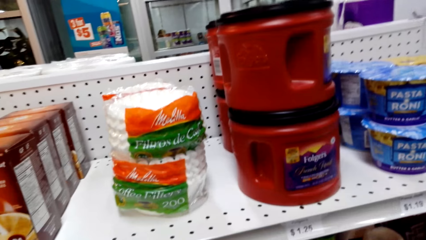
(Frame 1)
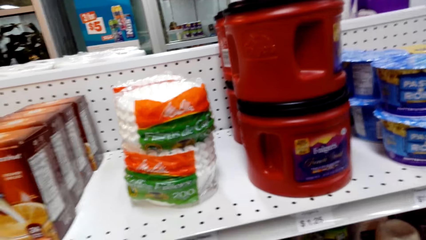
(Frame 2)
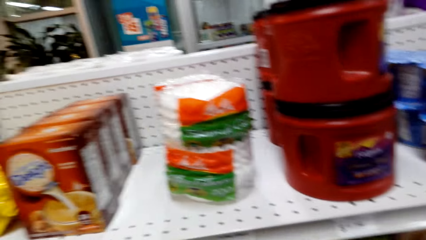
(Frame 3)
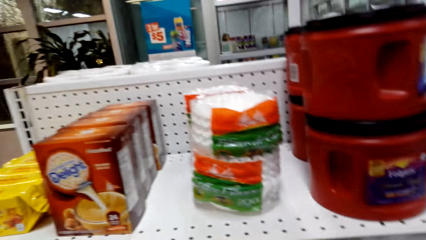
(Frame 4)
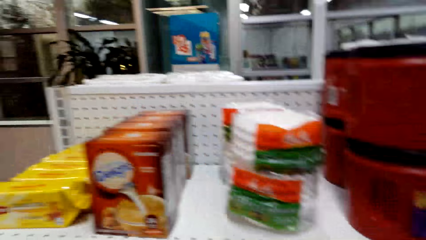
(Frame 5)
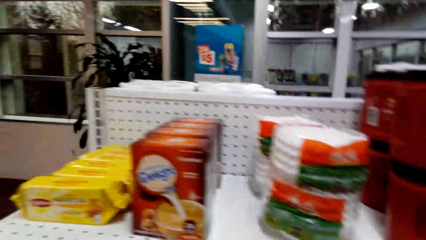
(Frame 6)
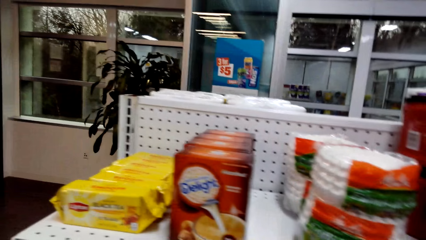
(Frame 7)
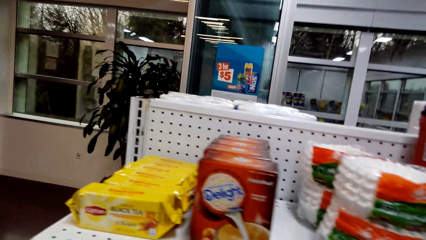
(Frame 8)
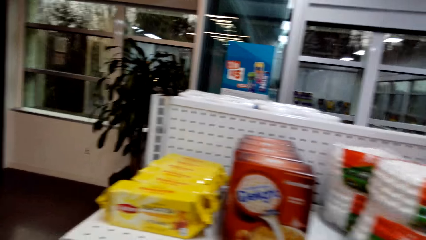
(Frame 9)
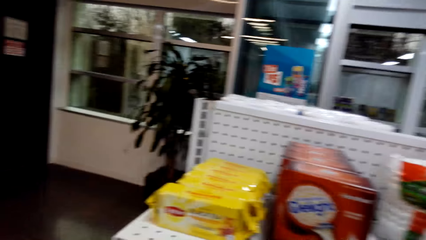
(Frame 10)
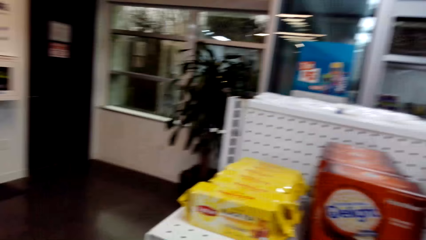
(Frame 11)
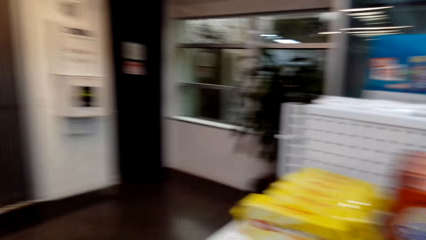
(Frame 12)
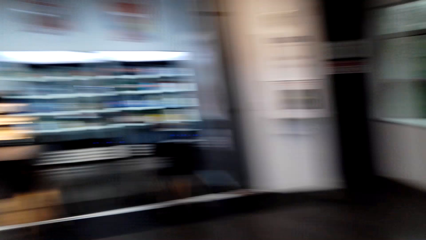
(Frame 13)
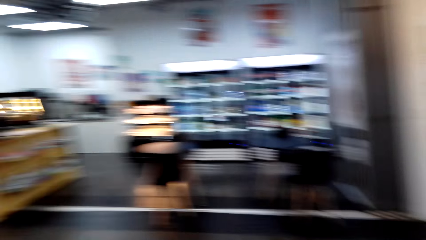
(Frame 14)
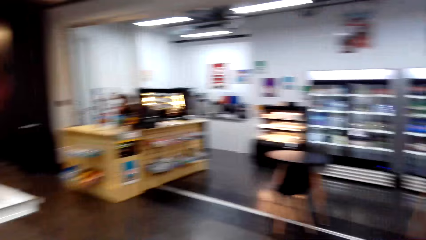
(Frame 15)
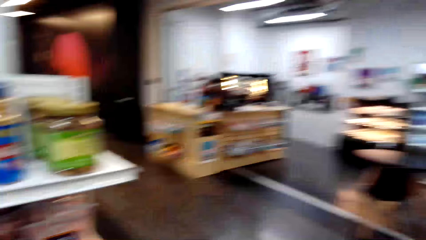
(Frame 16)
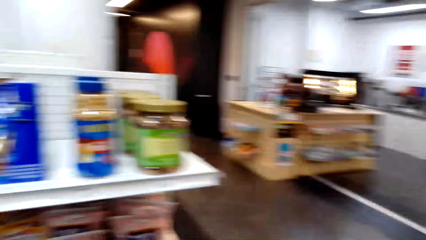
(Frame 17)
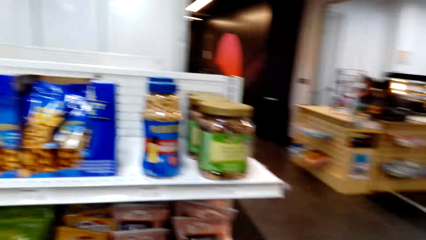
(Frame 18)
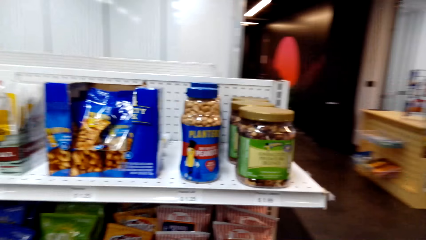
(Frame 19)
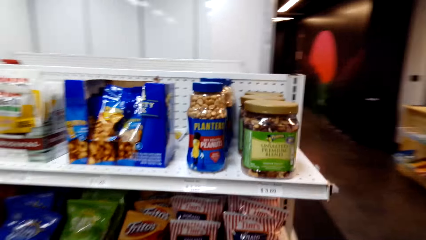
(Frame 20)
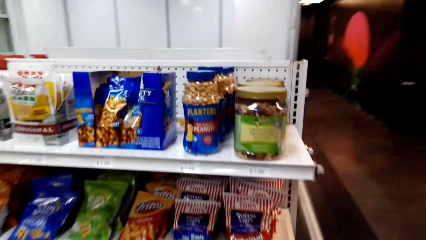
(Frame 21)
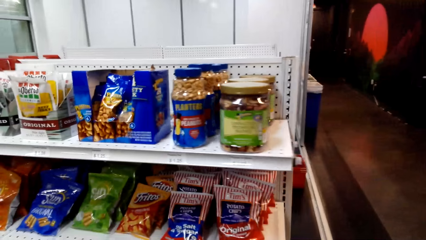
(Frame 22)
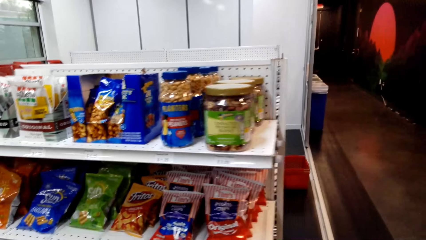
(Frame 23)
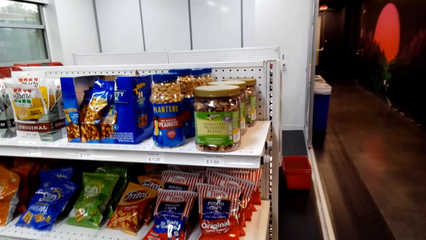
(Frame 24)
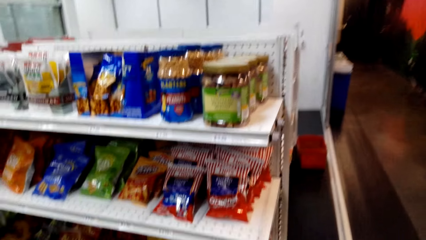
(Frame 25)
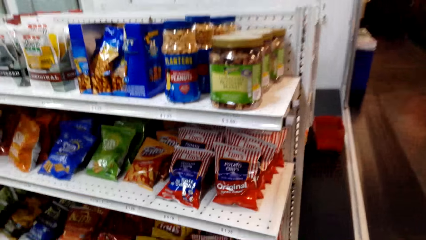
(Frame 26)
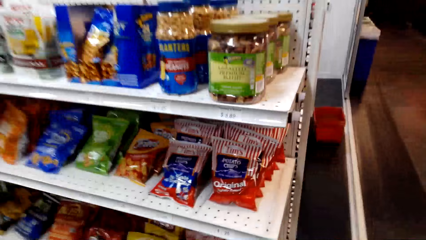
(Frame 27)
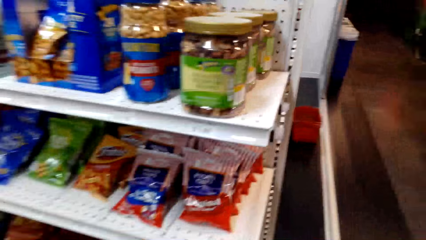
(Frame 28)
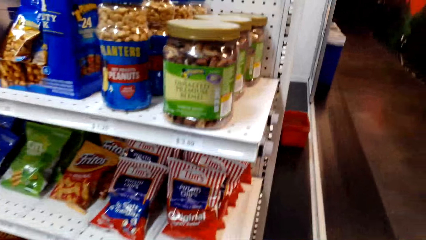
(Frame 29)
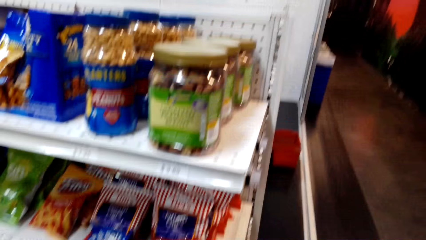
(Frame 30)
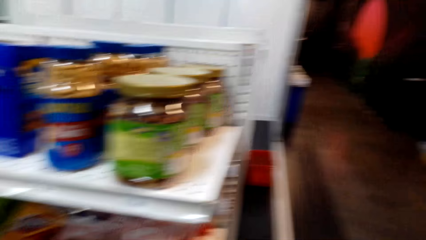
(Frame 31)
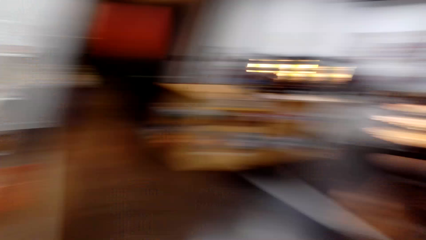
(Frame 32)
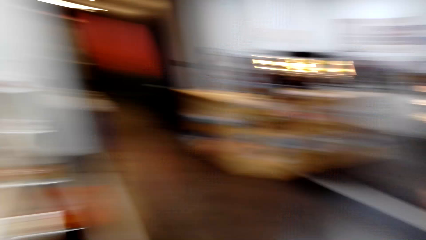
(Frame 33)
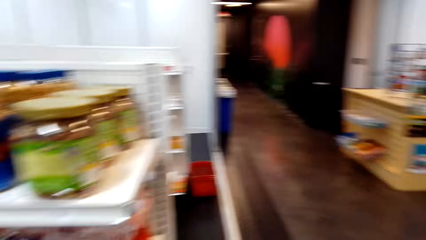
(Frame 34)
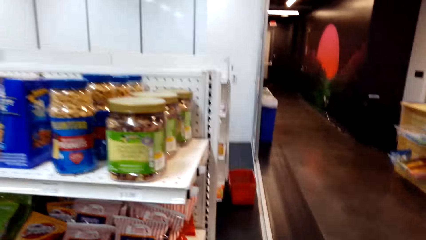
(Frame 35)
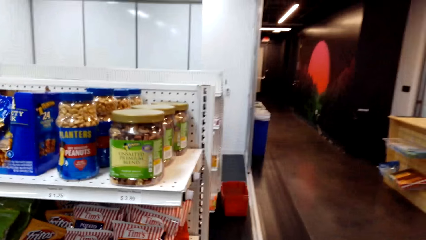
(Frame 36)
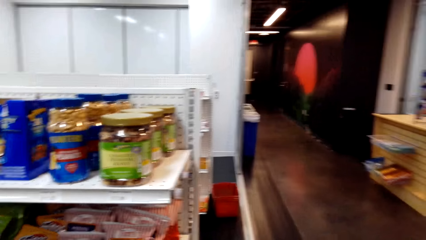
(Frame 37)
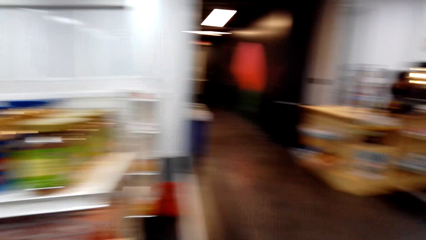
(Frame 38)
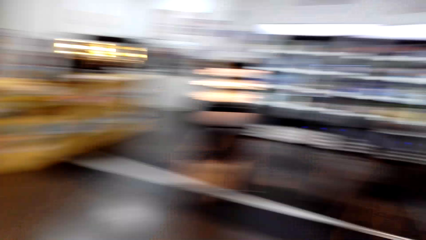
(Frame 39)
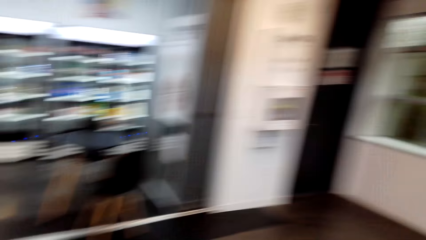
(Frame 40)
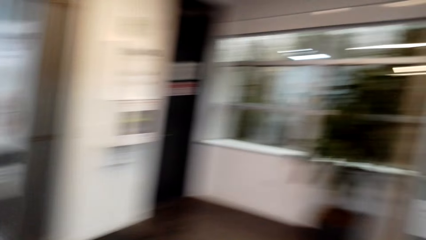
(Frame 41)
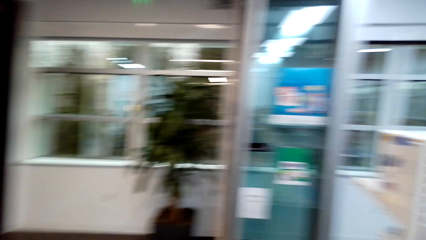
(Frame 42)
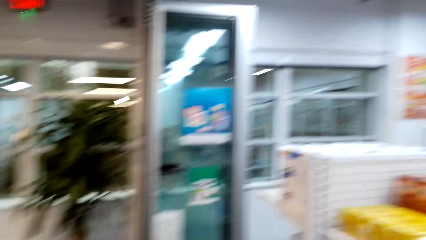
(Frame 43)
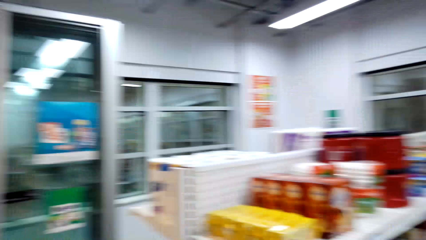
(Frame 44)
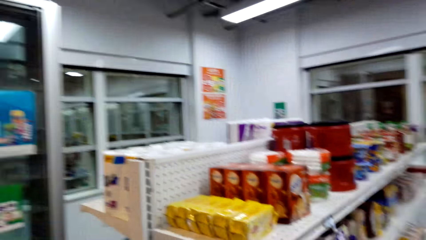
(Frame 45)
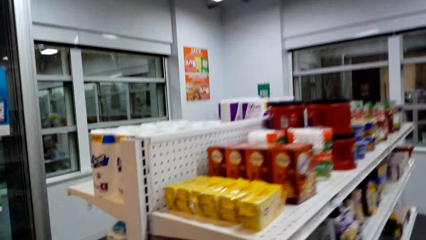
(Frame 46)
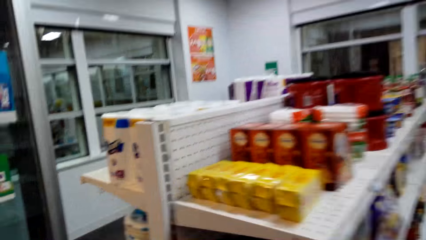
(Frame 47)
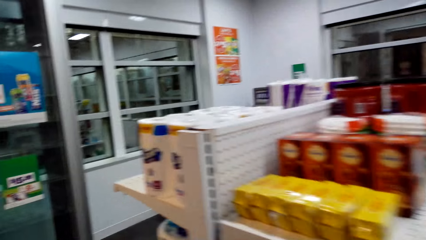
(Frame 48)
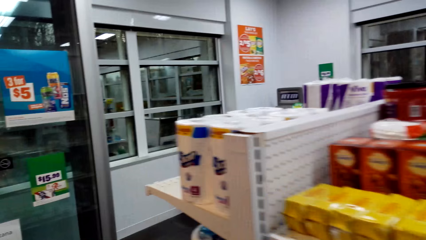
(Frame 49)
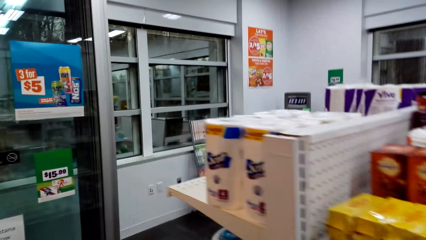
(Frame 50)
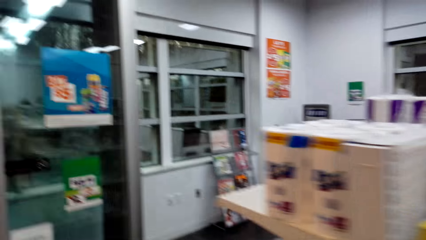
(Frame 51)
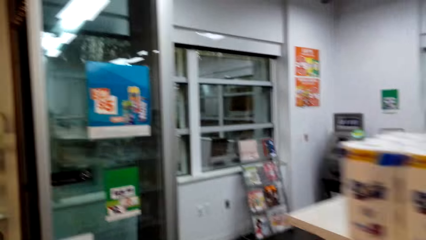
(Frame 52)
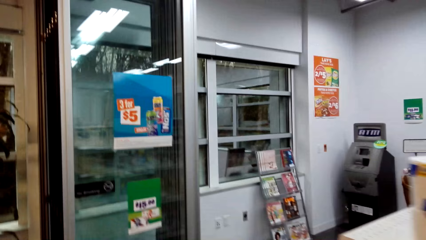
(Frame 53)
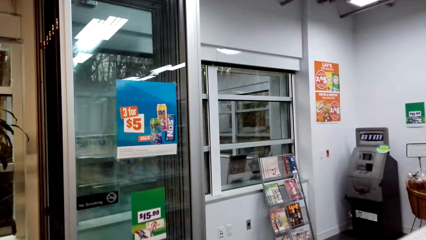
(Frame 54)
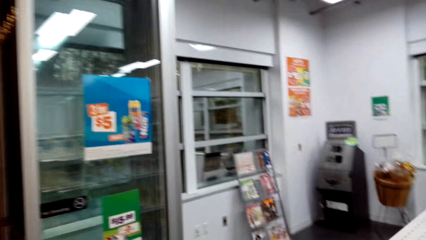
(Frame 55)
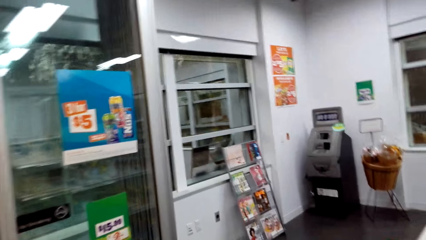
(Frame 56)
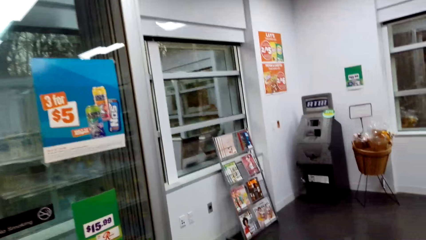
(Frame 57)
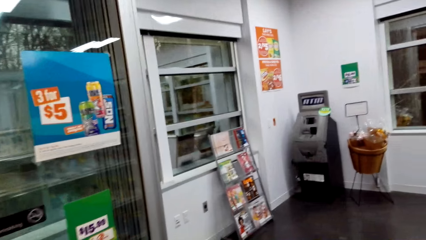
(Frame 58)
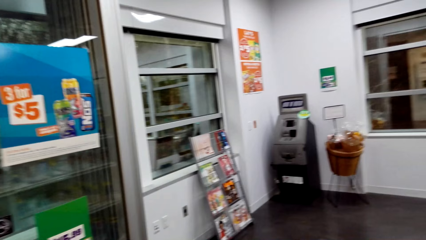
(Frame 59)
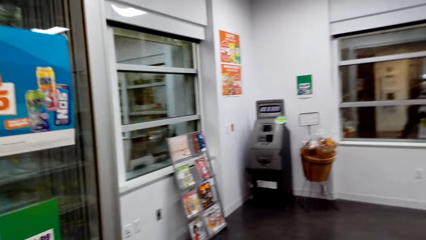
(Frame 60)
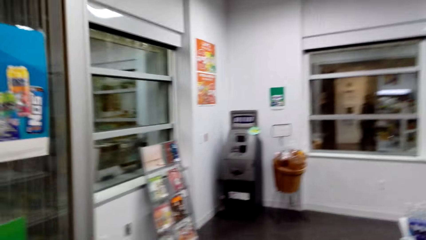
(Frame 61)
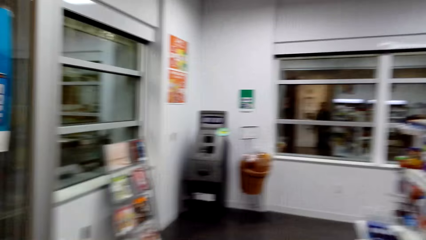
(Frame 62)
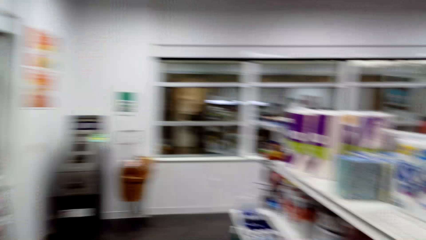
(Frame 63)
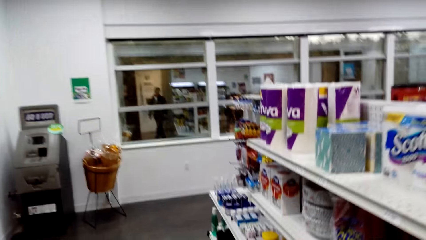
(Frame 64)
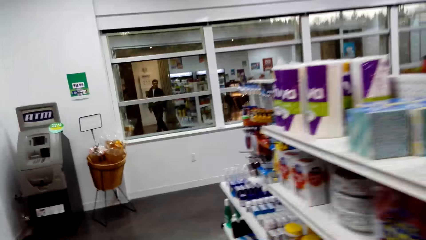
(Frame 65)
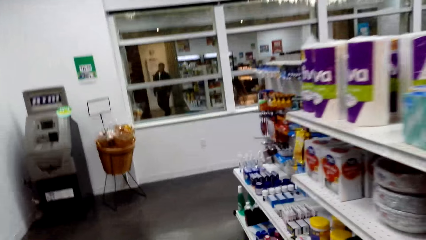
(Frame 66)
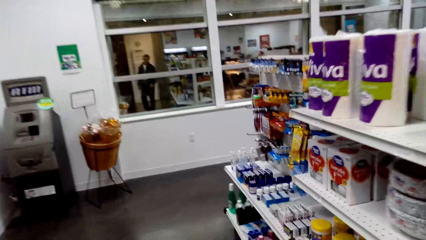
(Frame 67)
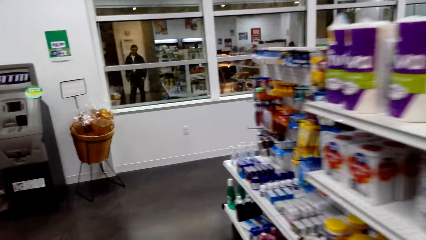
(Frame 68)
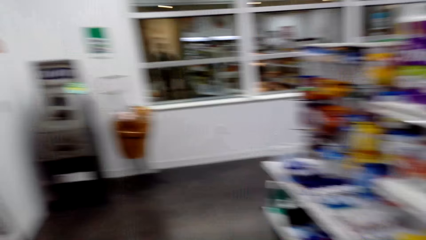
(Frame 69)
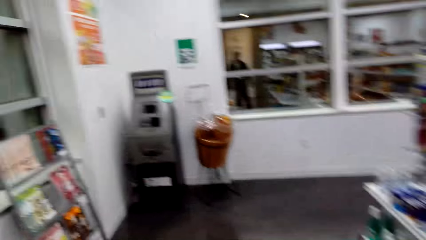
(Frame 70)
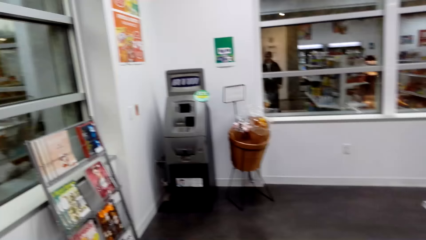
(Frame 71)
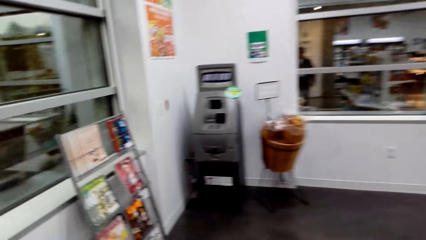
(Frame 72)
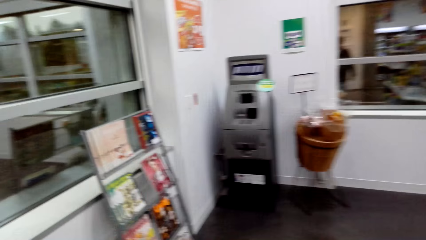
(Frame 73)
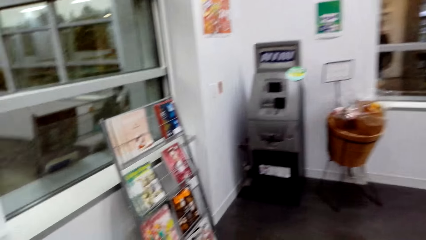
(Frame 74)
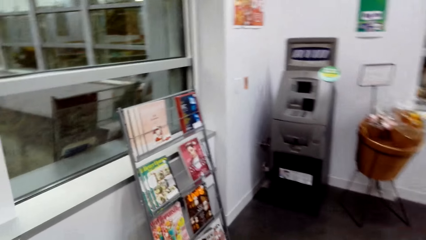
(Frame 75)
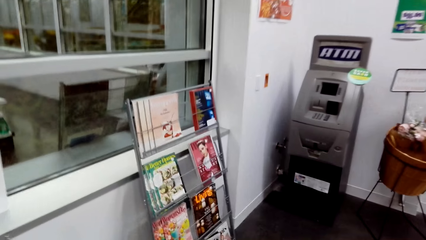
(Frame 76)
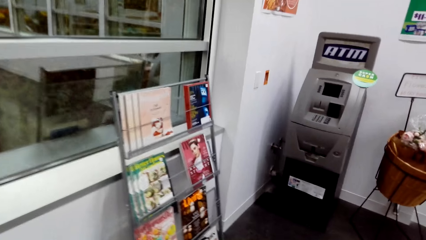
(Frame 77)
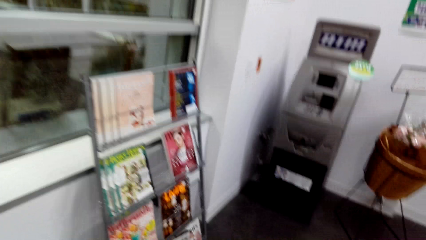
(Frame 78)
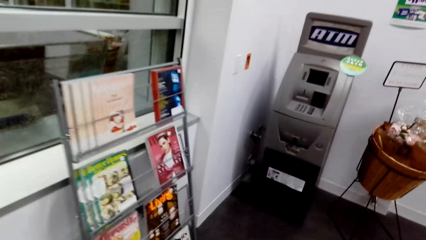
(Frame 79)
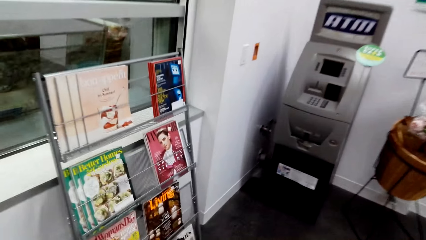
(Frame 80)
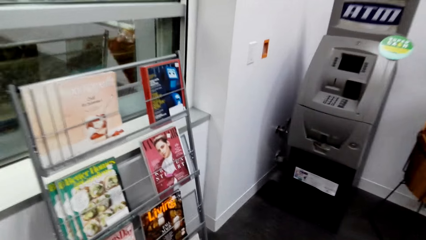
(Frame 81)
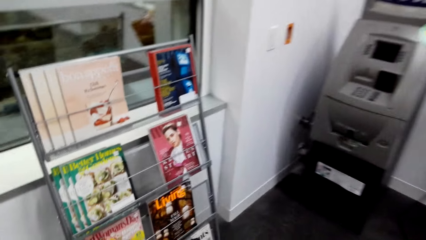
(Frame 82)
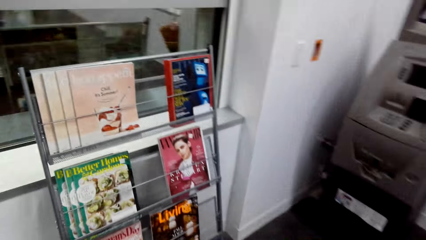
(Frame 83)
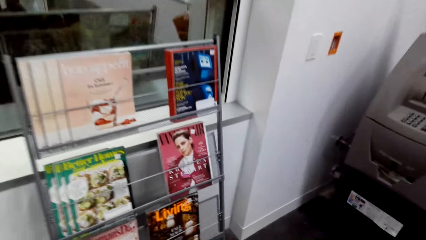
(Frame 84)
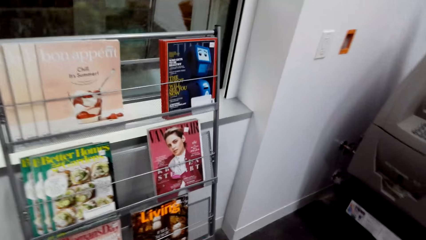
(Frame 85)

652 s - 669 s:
The camera wearer looks around the convenience store. They walk around the convenience store.
